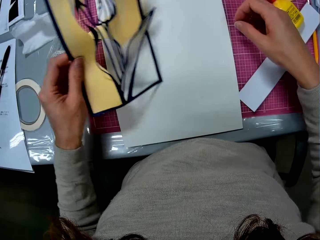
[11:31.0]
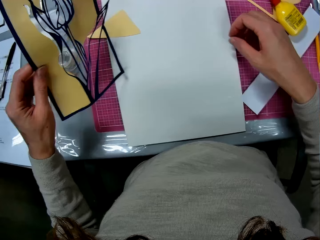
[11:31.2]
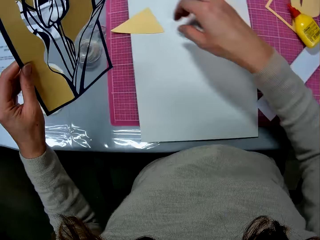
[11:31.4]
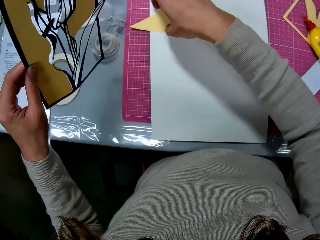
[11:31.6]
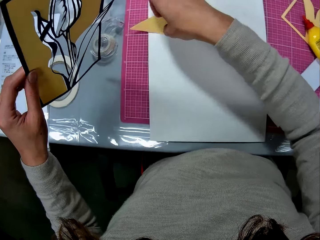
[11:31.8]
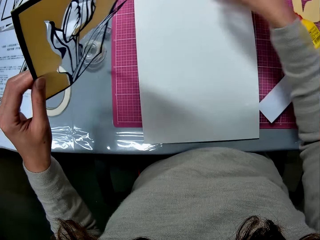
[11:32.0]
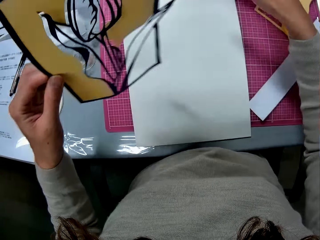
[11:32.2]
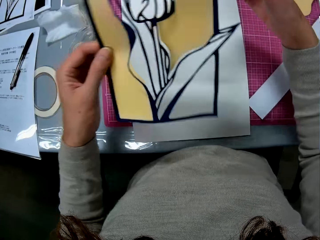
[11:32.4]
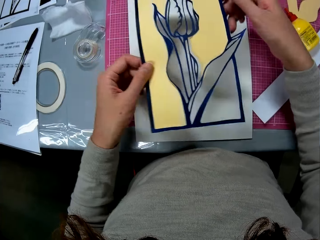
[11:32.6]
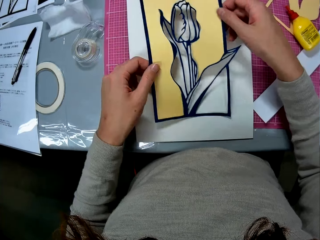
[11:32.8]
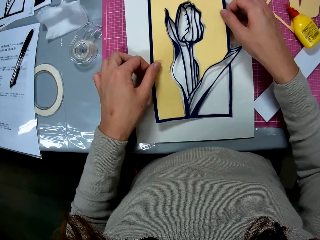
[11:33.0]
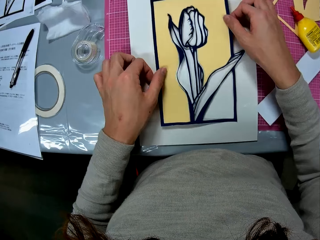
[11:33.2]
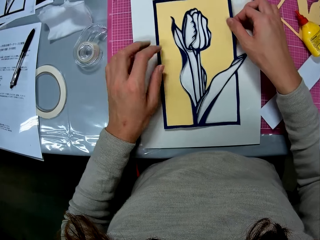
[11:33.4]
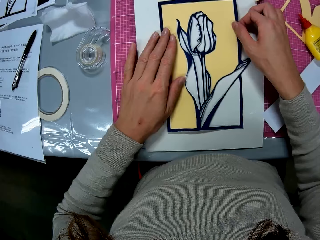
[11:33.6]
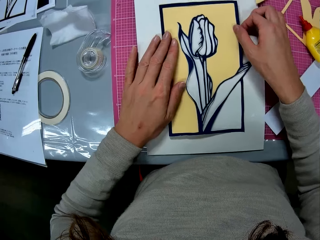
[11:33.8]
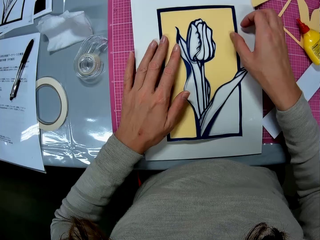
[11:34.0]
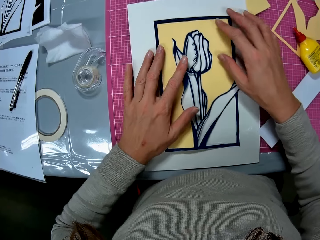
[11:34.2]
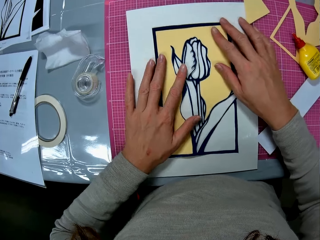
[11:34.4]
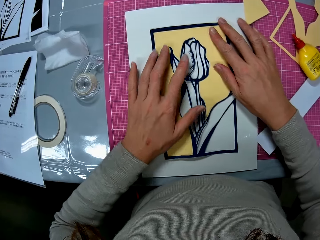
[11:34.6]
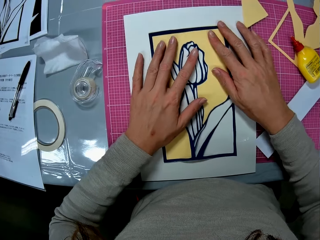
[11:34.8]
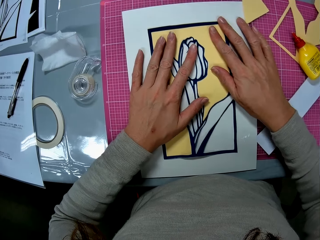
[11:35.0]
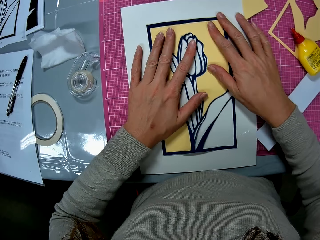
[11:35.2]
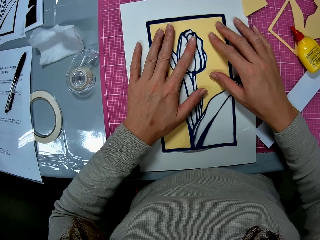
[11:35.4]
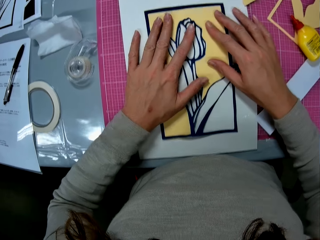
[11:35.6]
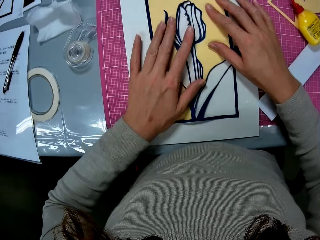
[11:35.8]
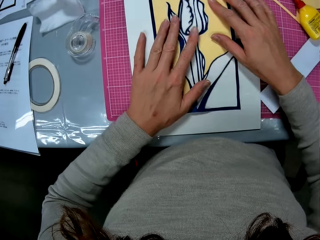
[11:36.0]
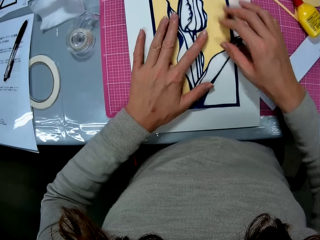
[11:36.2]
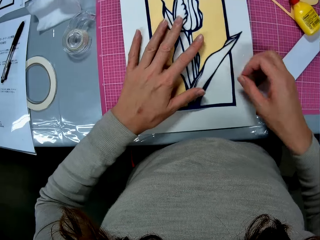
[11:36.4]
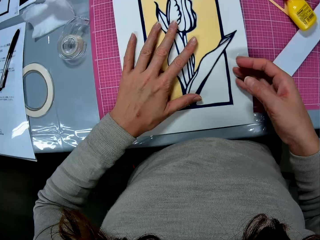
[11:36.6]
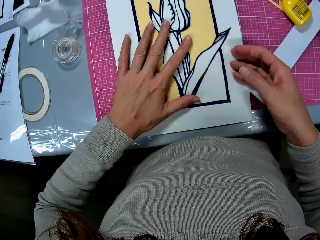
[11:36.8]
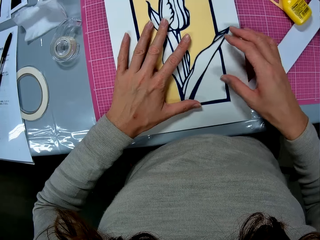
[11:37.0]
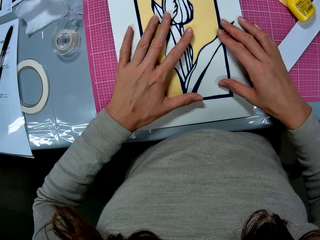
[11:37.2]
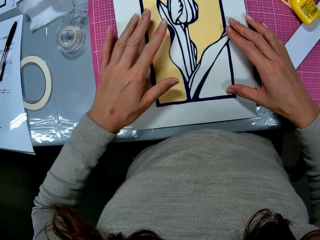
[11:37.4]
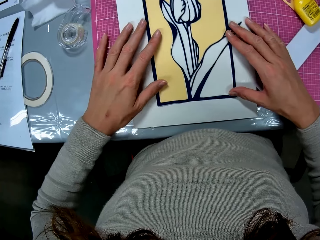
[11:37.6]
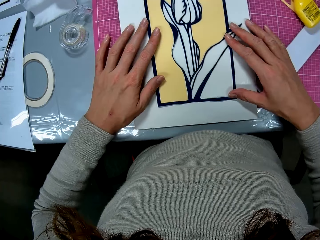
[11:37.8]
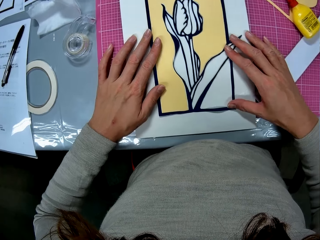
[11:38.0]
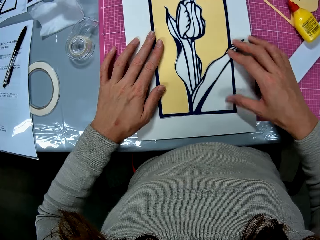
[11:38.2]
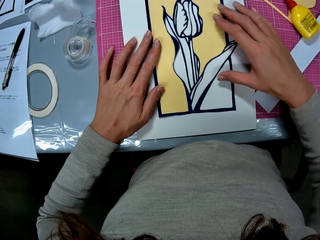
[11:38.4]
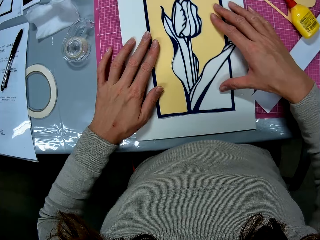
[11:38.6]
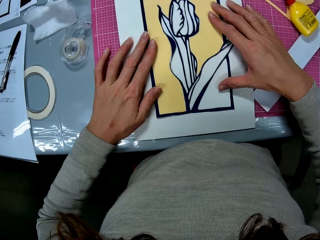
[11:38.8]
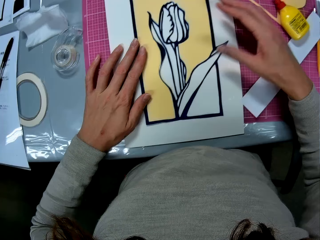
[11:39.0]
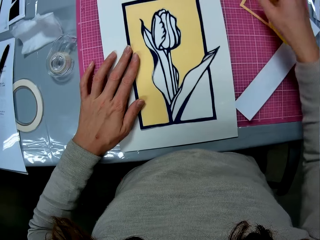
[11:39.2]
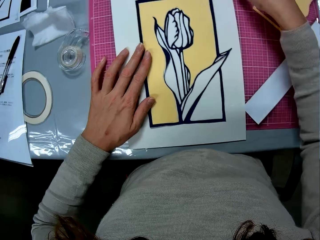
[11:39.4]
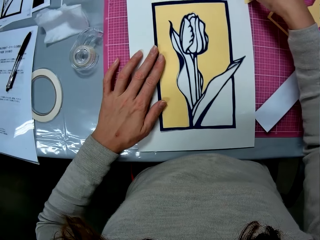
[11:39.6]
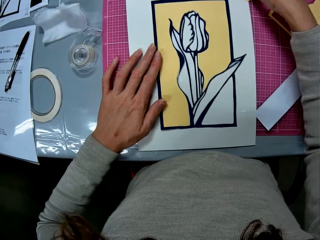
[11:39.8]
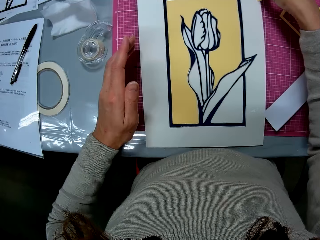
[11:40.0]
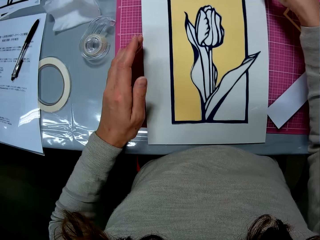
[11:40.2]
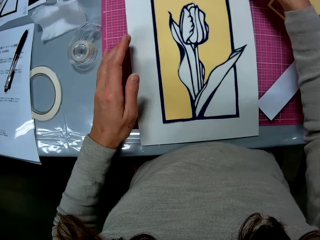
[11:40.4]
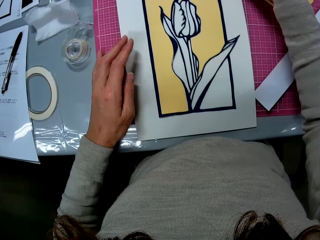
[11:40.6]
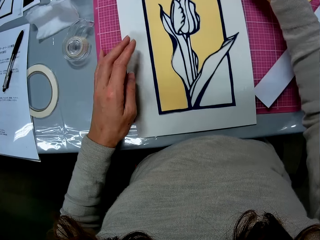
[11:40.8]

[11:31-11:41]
The camera wearer picks up the yellow cardboard piece on the cardboard sheet with her right hand. She drops the yellow cardboard piece on the cutting mat. She lays the papercraft on the cardboard sheet with both hands. She presses the papercraft against the cardboard sheet with both hands.

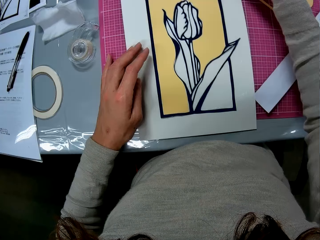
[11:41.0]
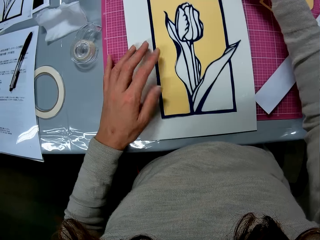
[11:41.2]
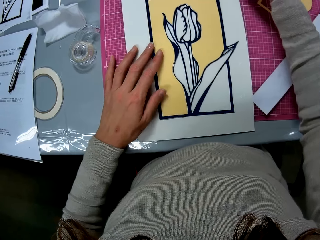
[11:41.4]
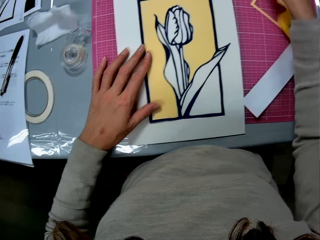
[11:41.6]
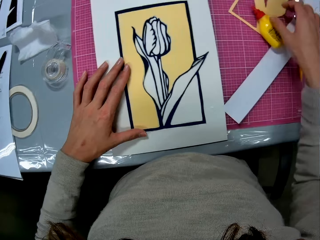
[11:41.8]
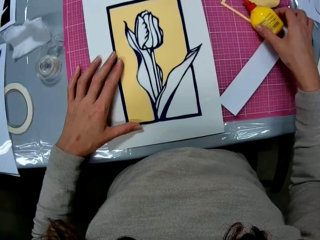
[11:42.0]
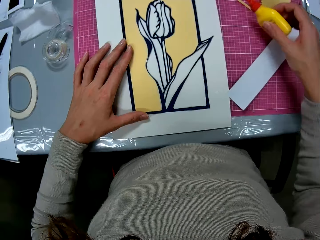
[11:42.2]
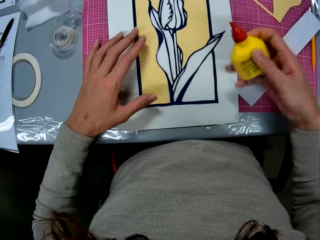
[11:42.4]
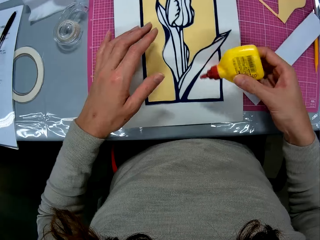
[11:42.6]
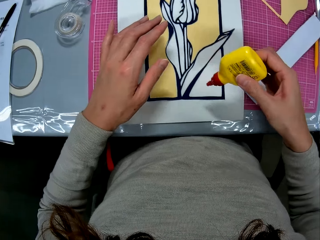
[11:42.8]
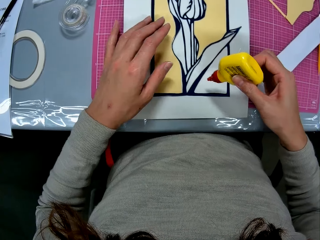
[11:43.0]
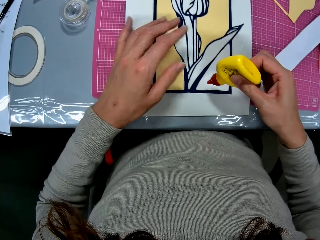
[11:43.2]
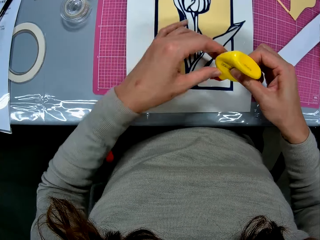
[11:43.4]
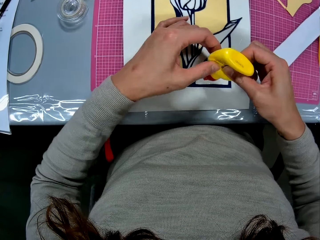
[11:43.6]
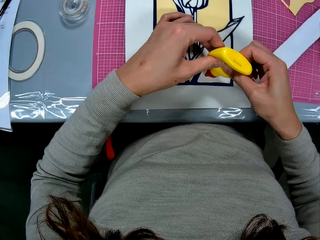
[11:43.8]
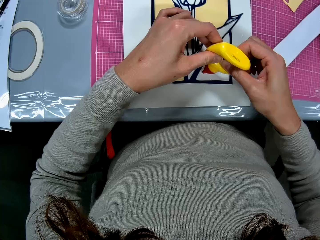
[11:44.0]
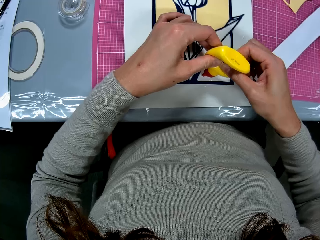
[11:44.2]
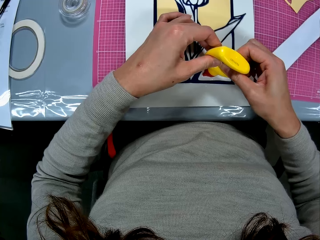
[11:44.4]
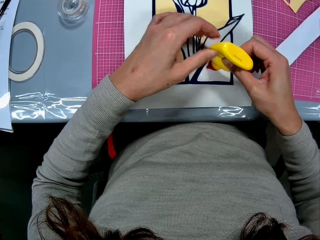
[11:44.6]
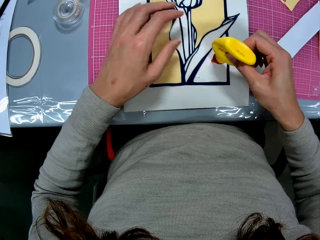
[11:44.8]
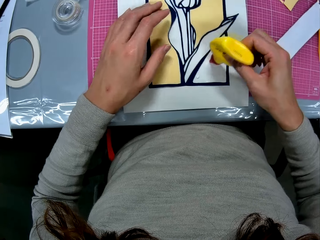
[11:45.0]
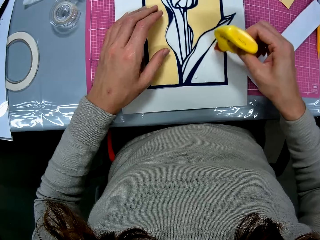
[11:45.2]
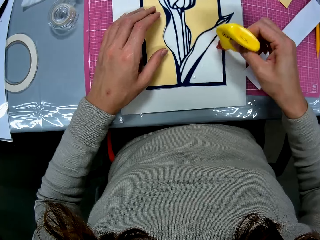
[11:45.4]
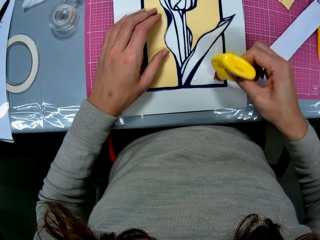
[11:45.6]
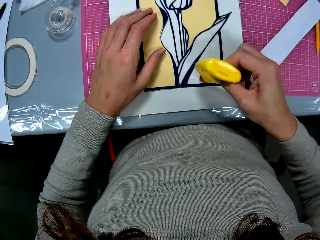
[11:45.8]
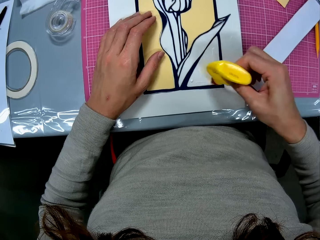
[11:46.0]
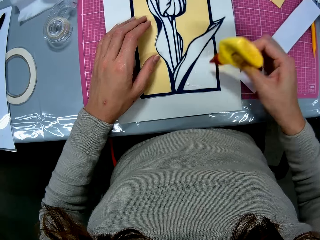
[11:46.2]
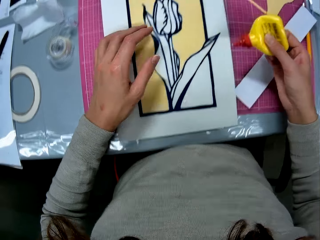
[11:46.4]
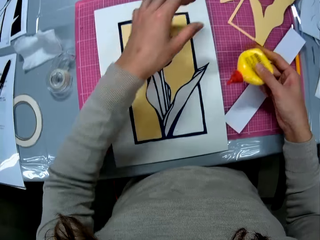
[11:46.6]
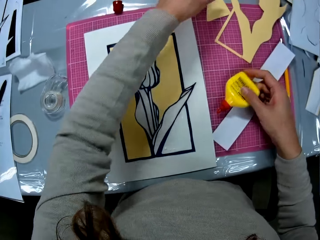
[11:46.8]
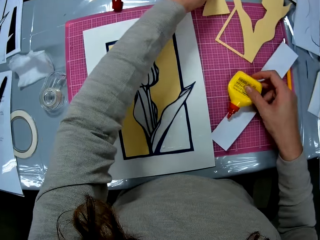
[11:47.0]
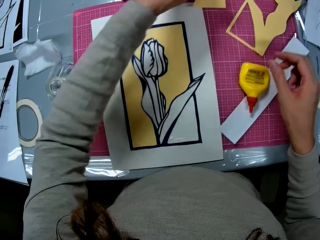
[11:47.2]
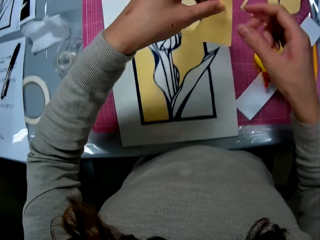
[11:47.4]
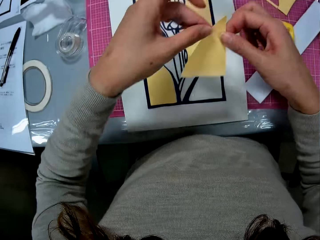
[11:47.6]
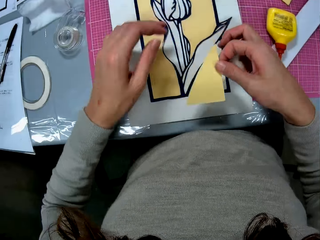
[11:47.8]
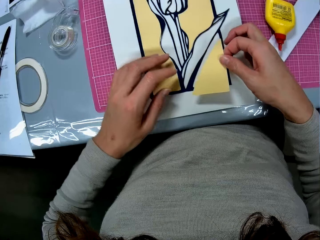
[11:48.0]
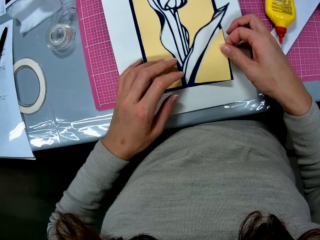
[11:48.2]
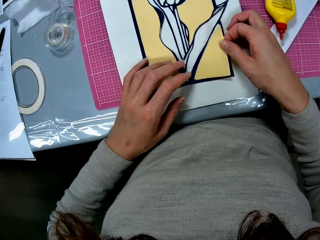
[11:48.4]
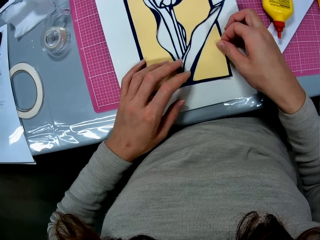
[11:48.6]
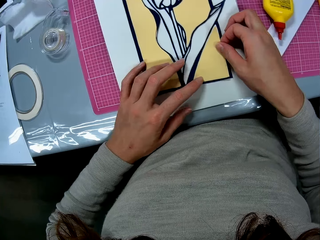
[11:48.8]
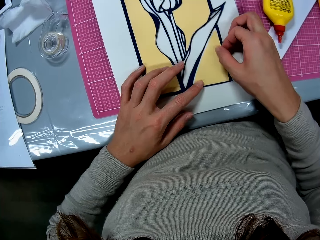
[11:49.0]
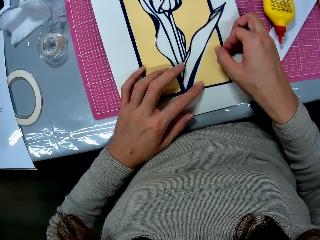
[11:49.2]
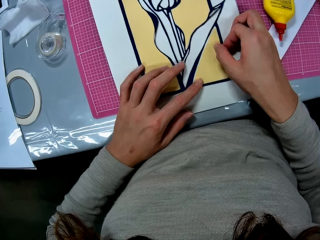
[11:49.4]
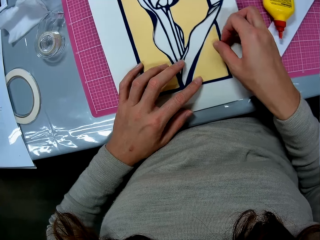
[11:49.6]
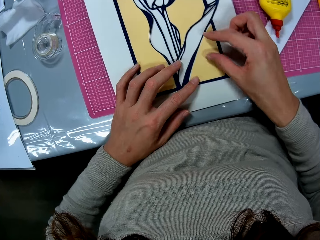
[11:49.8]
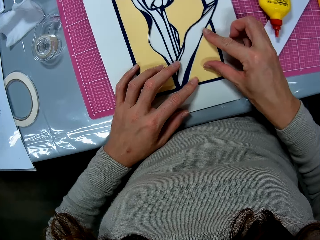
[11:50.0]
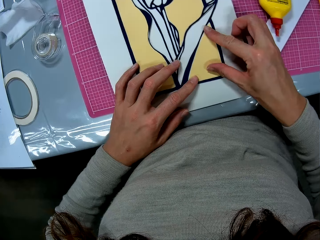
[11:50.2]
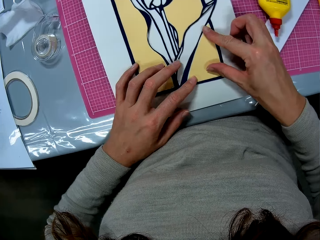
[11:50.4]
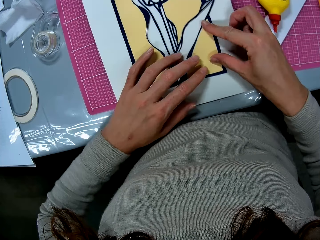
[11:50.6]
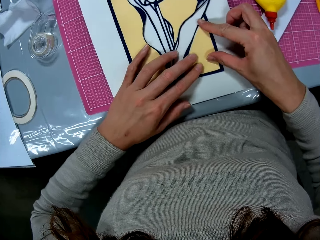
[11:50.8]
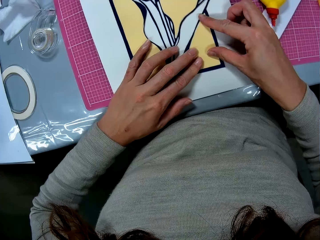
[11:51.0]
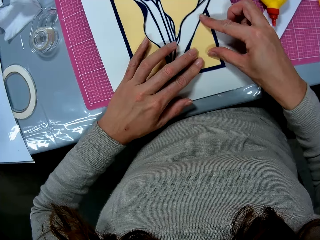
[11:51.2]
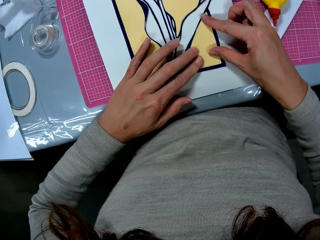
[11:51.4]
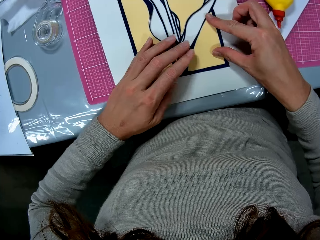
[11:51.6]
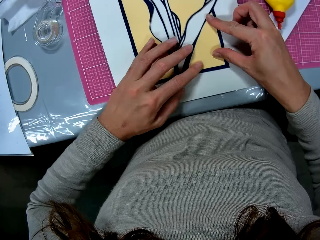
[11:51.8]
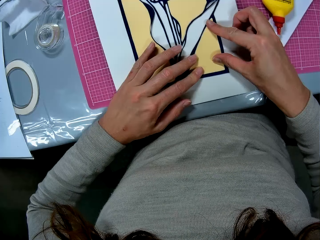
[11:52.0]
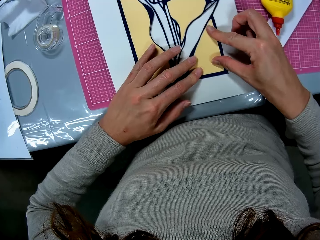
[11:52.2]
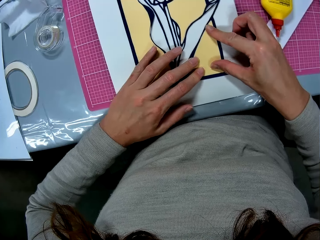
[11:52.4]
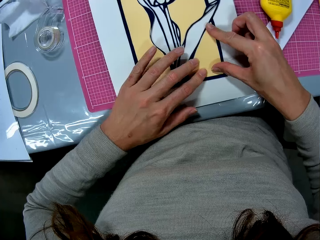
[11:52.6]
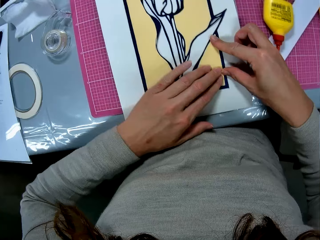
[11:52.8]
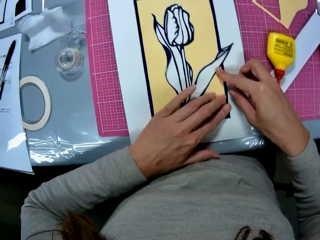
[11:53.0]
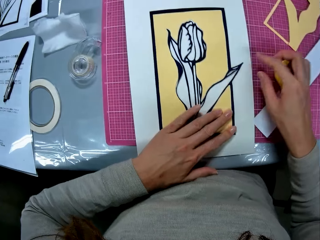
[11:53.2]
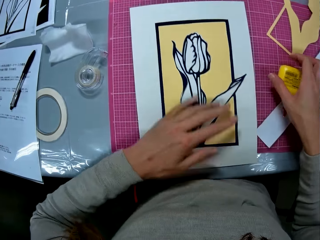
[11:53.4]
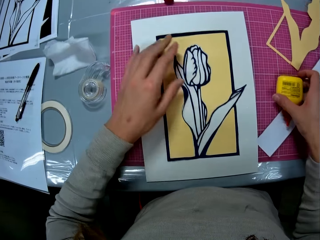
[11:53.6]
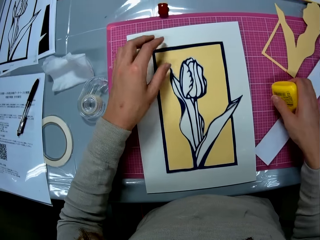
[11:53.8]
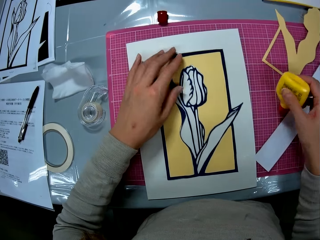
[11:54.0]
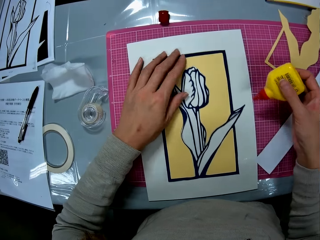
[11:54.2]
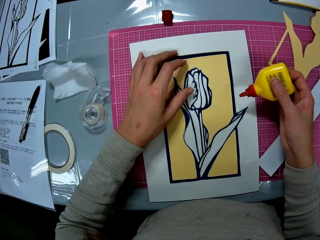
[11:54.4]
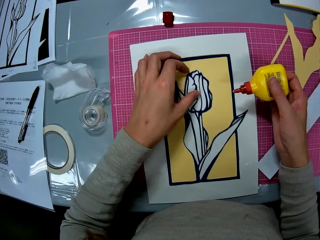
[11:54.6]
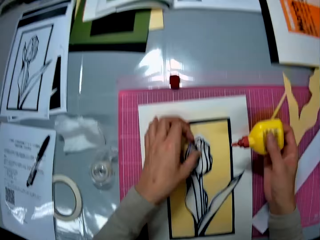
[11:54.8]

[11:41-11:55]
The camera wearer picks up the glue container on the cutting mat with her right hand. She applies glue on the white manila. She presses the glue container with both hands on the cardboard sheet. She picks up the yellow cardboard sheet on the cutting mat with her left hand. She drops the glue container in her right hand on the cutting mat. She passes the yellow cardboard piece to her right hand. She puts the yellow cardboard piece on the glue part on the cardboard sheet. She picks up the glue container on the cutting mat with her right hand.
